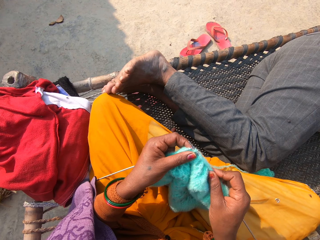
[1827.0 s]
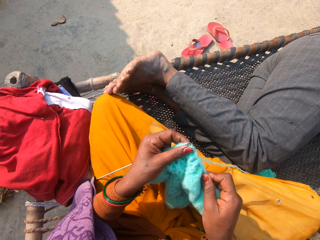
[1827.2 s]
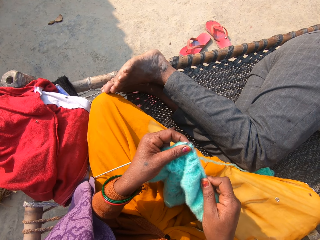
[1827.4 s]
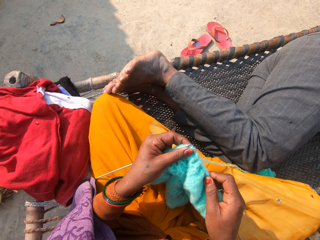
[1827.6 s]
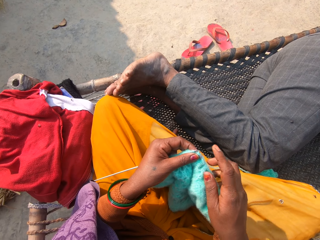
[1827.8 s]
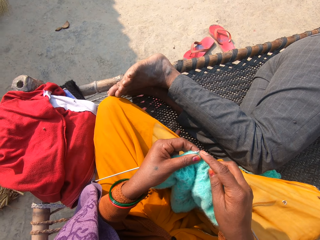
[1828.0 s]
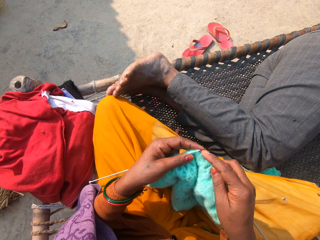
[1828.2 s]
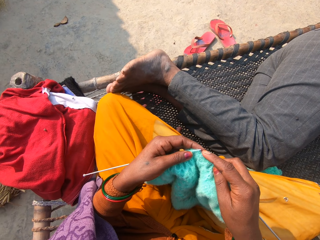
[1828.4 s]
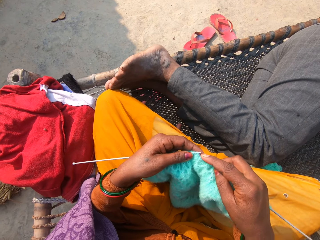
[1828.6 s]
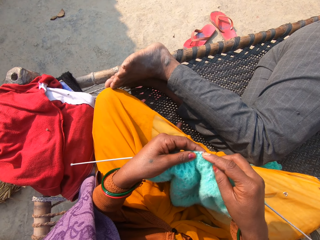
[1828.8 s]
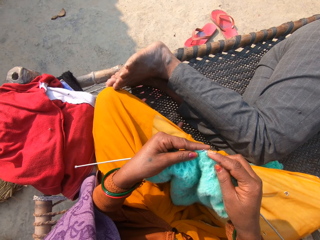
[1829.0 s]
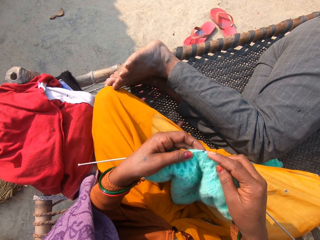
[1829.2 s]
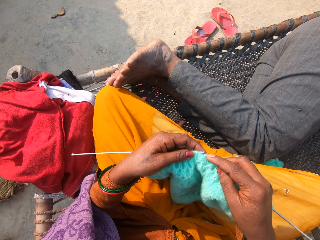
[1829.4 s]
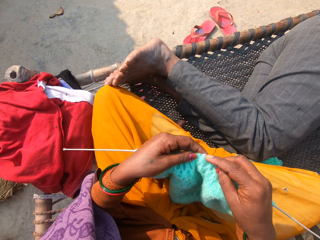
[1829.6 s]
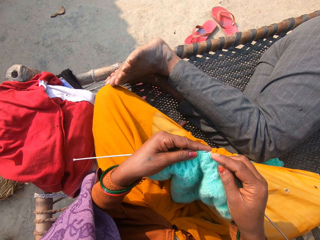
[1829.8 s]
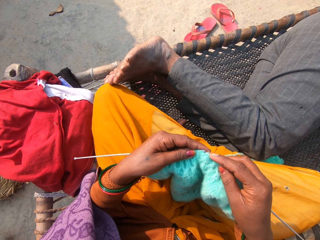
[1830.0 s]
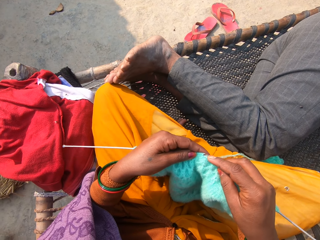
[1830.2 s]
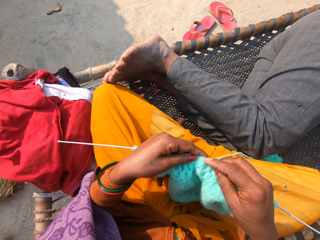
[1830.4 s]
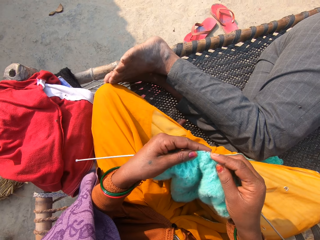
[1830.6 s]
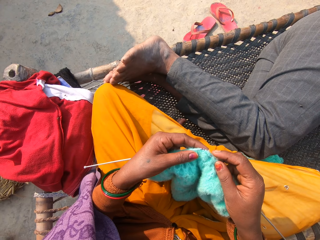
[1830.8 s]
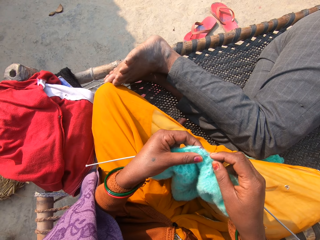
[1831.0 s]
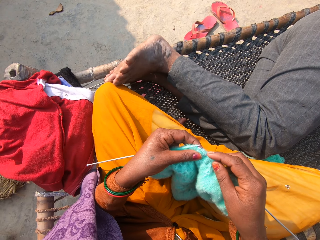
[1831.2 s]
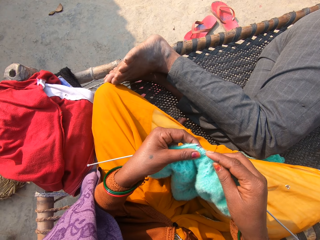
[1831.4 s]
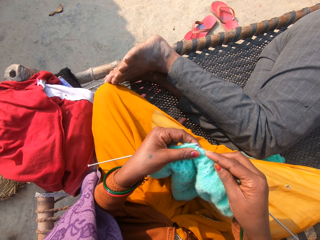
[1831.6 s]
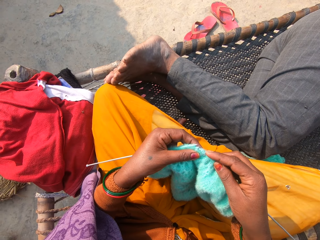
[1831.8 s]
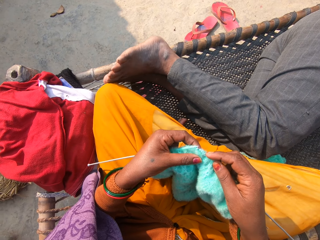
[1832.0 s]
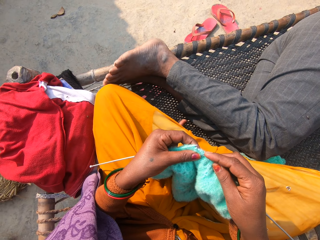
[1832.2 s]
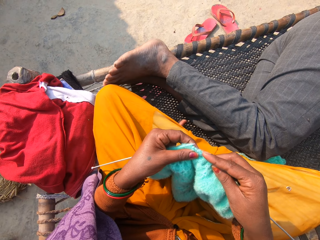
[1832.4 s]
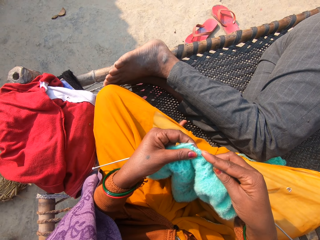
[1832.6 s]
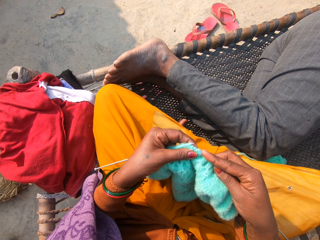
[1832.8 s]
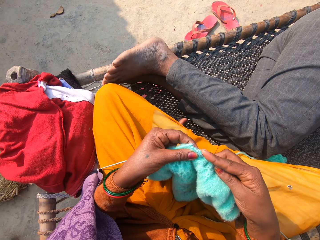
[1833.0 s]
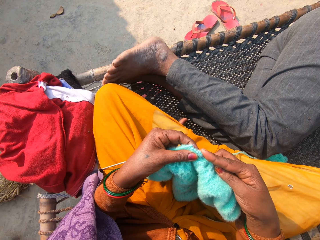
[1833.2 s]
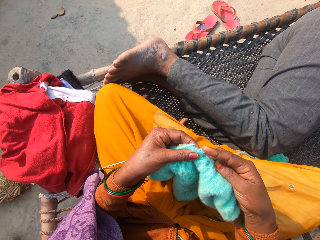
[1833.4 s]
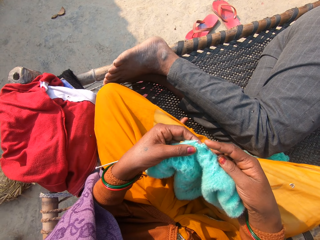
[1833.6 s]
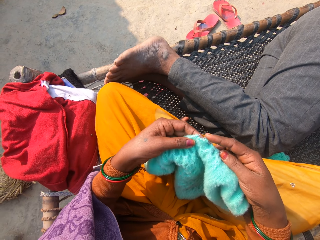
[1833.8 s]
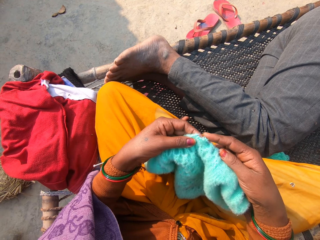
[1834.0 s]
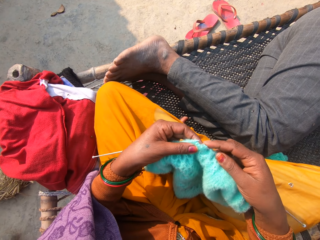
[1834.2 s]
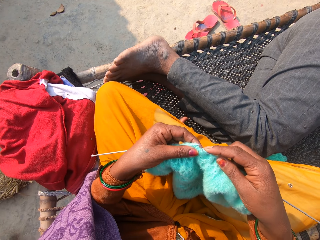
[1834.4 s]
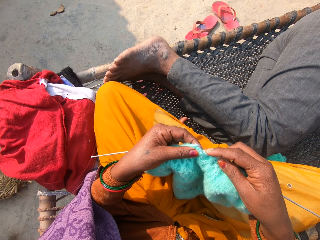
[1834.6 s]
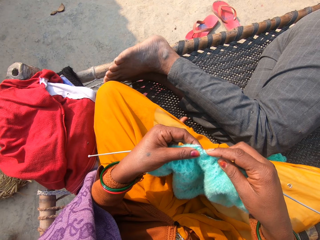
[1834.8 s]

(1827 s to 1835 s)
The camera wearer knits the shawl.

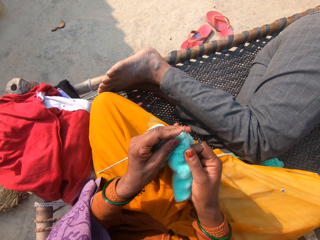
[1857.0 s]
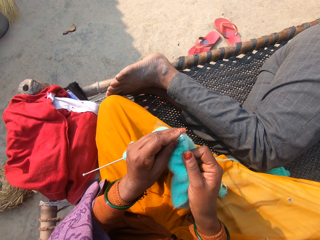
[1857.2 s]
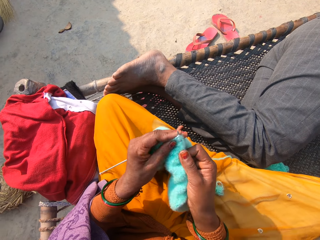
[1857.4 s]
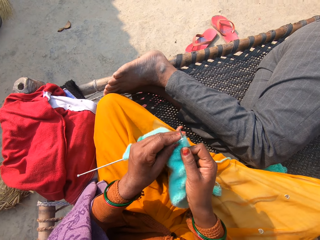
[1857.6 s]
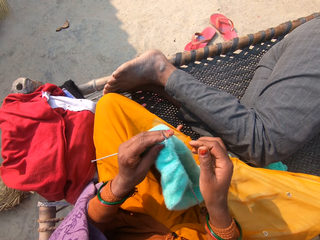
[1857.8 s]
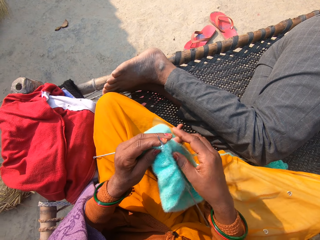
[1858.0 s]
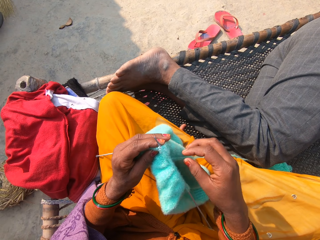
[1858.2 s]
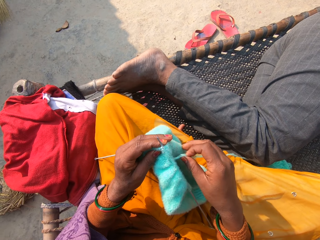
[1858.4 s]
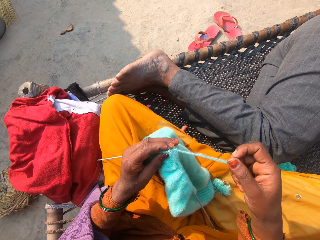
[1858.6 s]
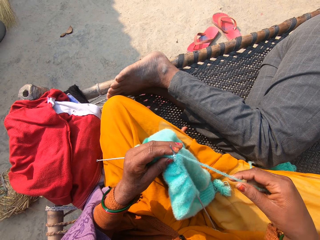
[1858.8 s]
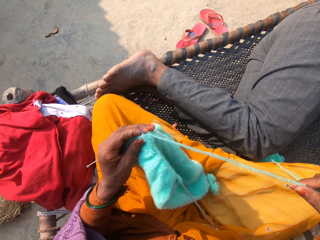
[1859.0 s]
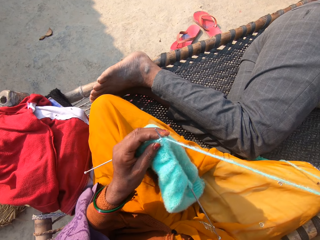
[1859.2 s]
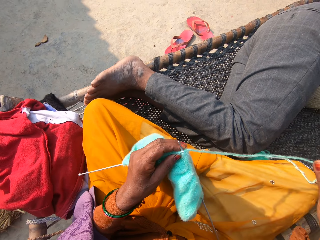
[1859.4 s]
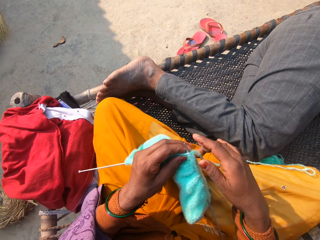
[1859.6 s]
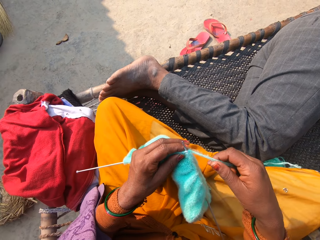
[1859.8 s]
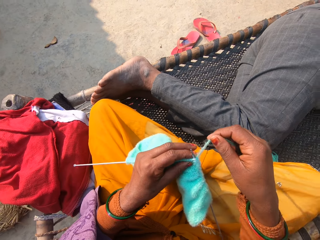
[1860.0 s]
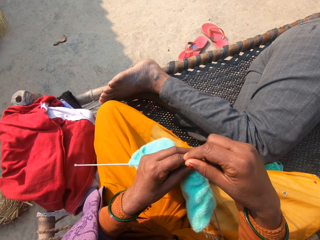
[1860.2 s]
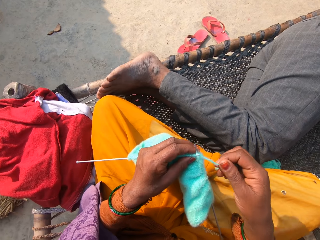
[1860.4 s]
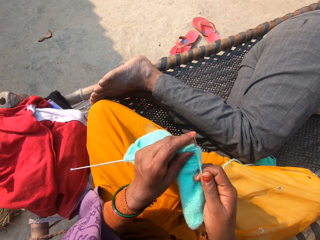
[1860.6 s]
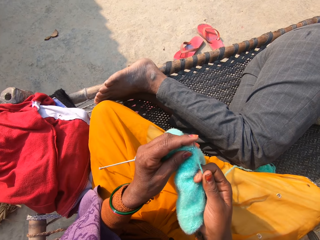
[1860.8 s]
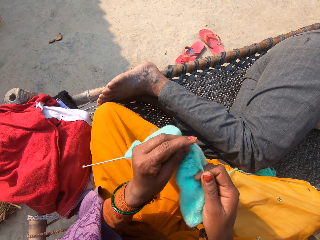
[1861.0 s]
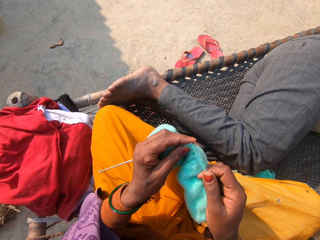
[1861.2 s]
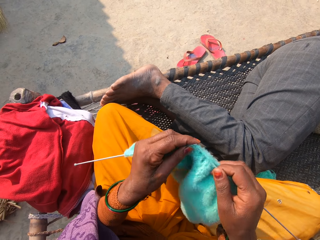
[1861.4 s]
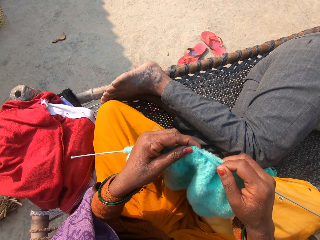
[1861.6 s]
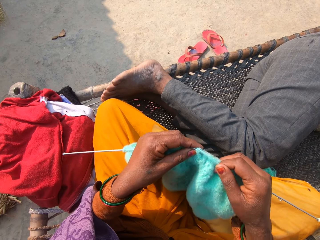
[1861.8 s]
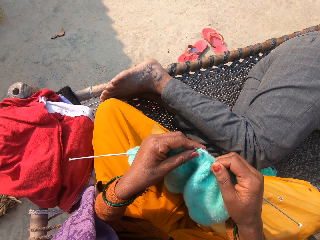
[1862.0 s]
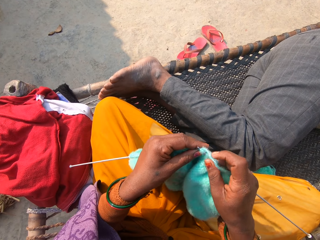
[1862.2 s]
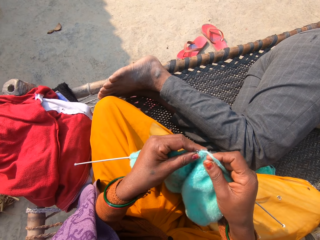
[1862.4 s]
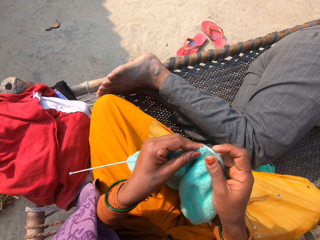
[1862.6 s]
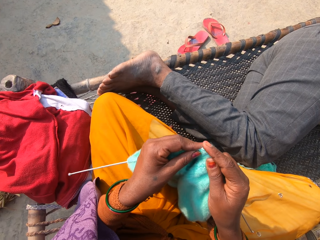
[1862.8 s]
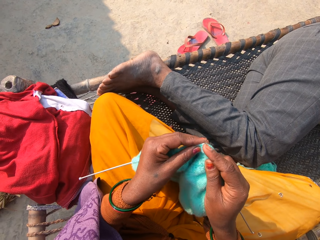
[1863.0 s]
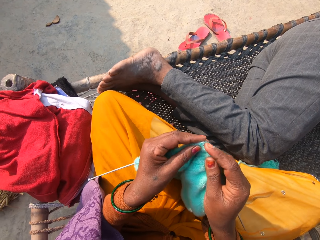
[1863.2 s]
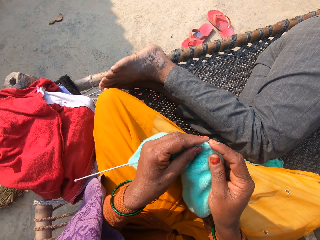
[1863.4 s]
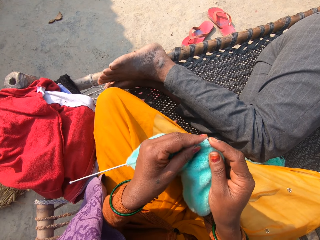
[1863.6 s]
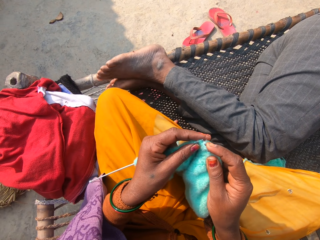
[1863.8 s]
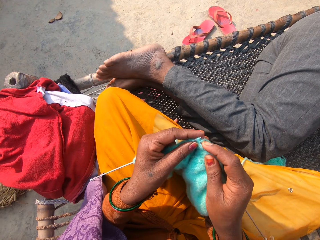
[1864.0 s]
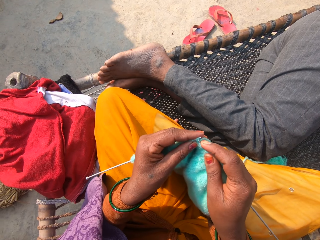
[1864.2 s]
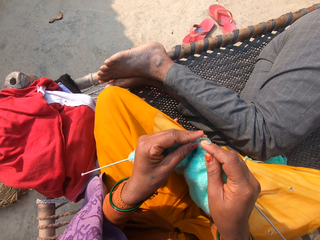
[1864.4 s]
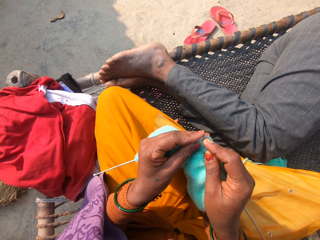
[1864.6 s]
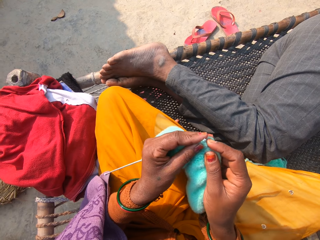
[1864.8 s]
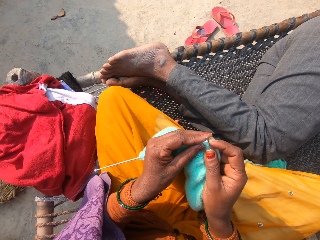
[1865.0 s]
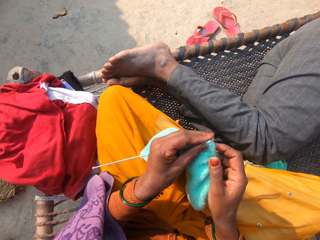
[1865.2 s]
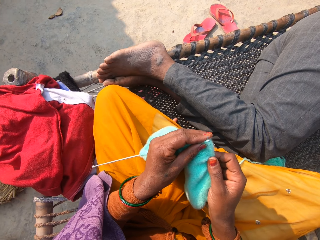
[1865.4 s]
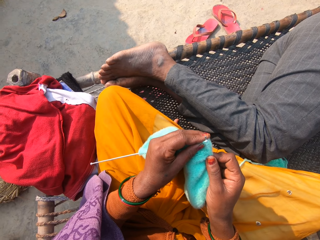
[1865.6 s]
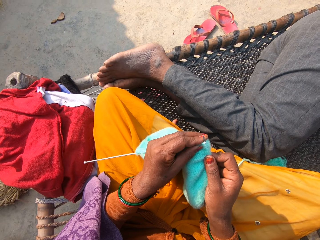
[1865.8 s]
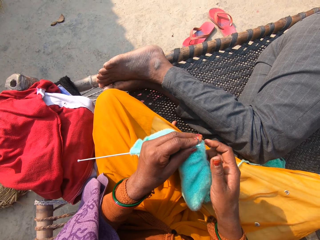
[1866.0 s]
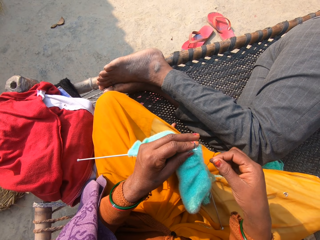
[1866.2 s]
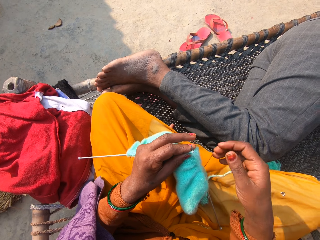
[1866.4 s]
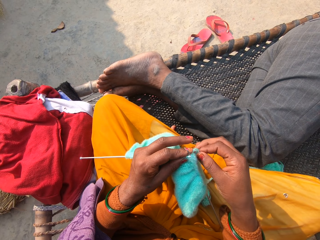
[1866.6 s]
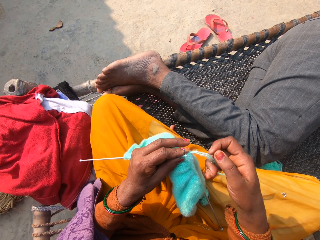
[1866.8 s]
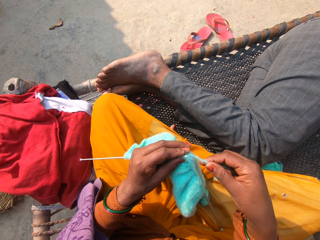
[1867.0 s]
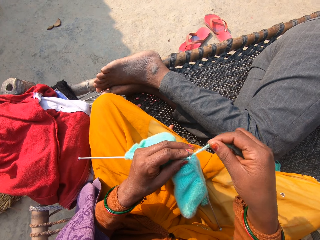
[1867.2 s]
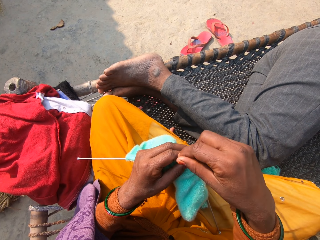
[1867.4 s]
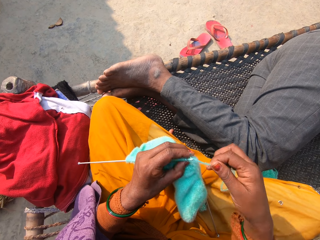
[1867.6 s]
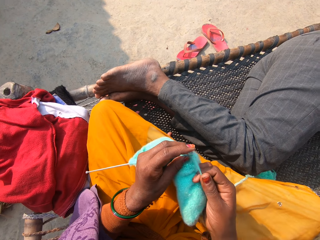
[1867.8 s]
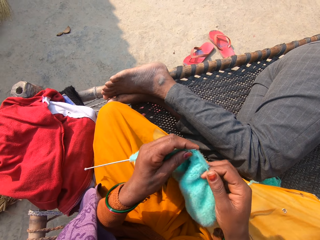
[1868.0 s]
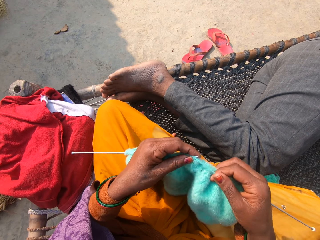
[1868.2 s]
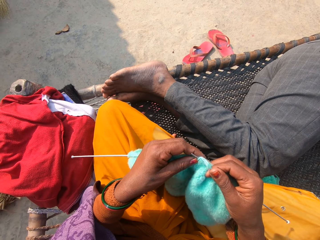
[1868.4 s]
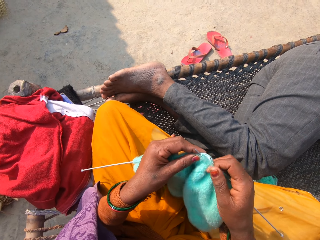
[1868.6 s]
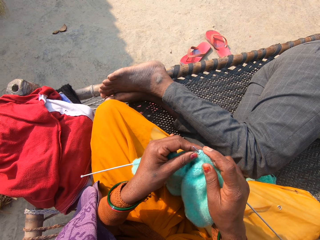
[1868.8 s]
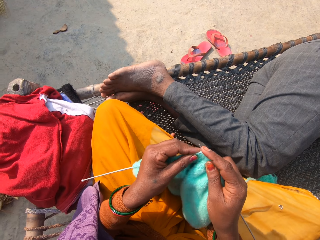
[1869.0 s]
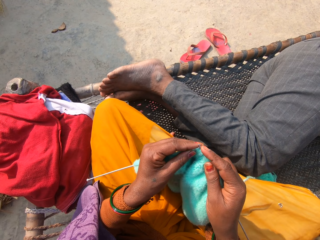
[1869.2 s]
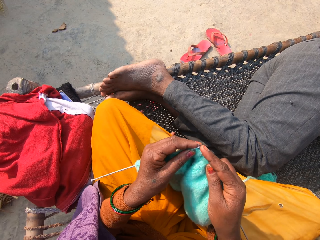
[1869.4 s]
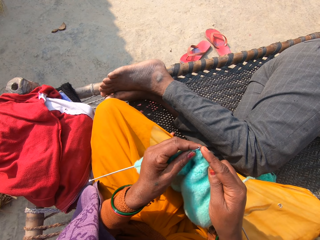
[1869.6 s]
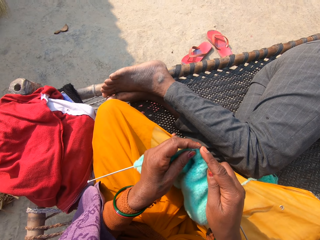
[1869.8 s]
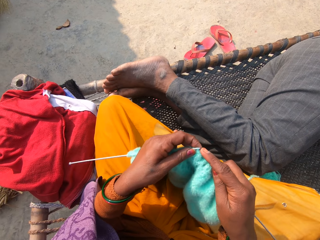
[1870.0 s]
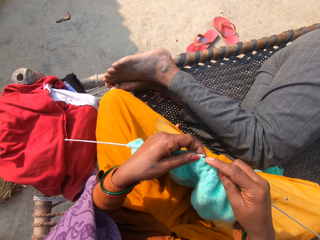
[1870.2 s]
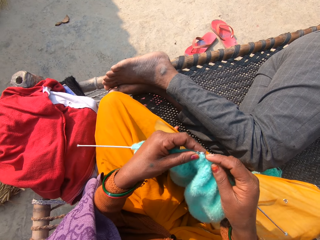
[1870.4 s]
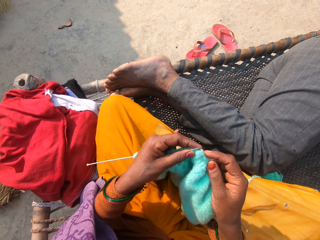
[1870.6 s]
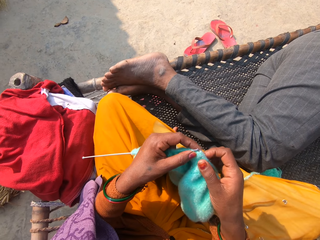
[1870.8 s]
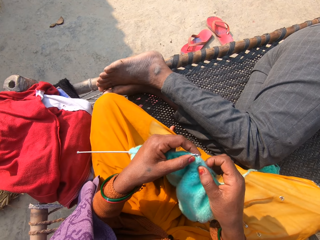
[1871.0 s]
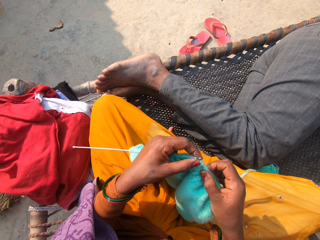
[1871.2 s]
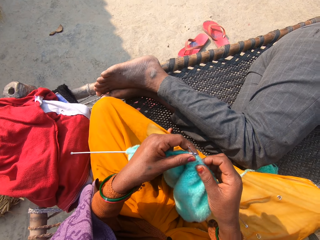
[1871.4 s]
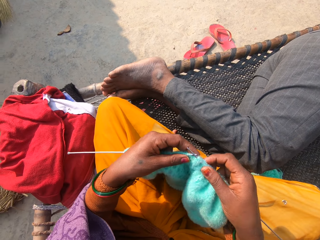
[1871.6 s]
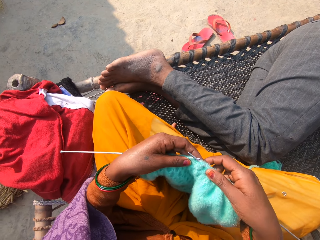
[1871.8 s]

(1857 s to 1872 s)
The camera wearer spreads the thread.
